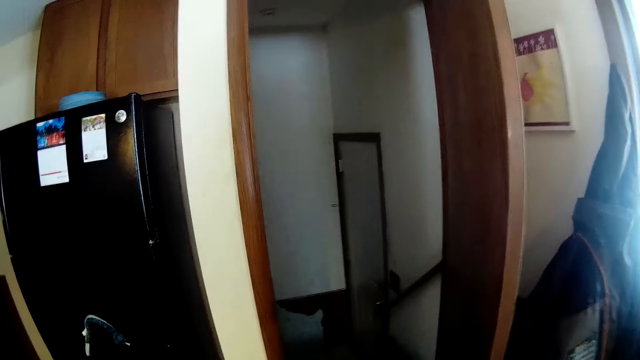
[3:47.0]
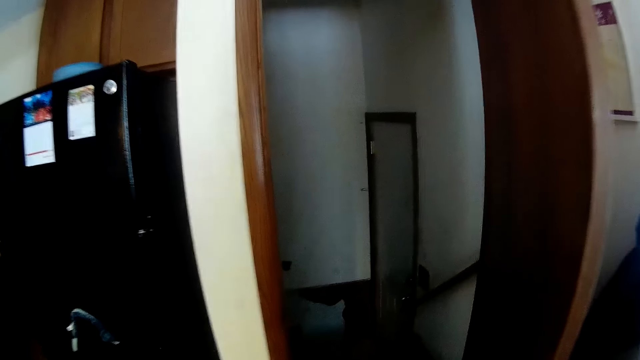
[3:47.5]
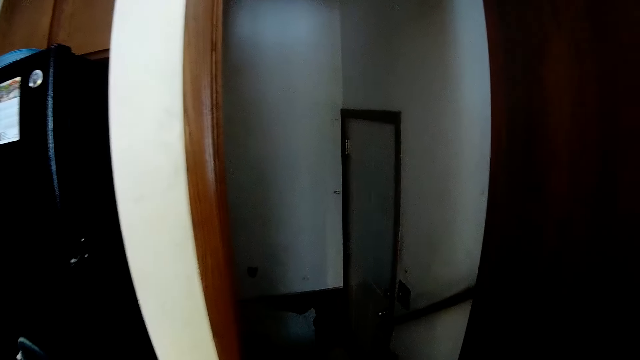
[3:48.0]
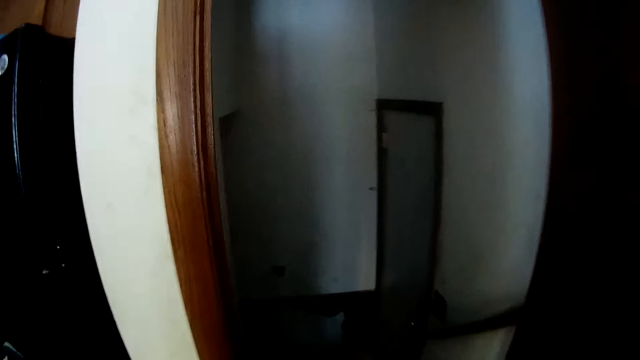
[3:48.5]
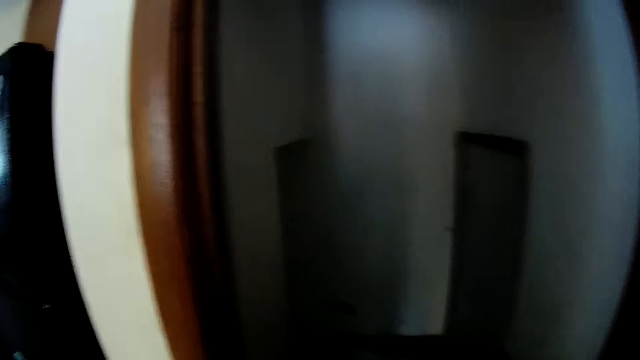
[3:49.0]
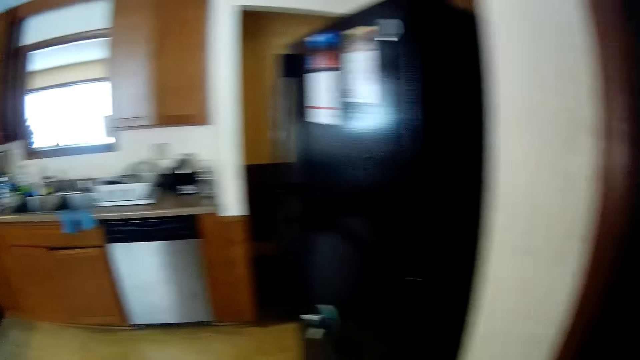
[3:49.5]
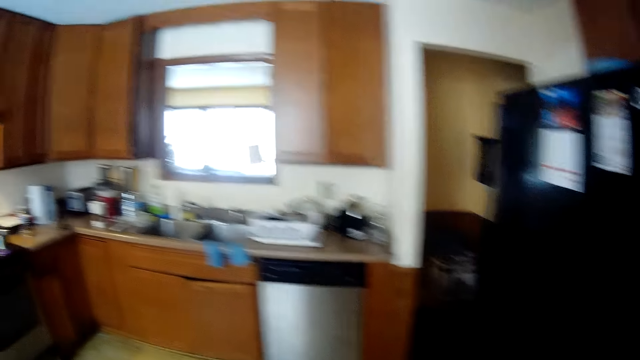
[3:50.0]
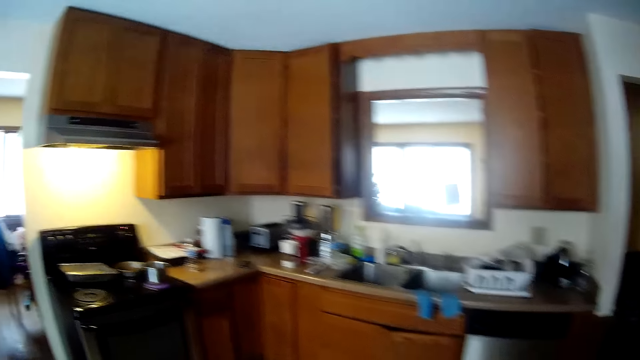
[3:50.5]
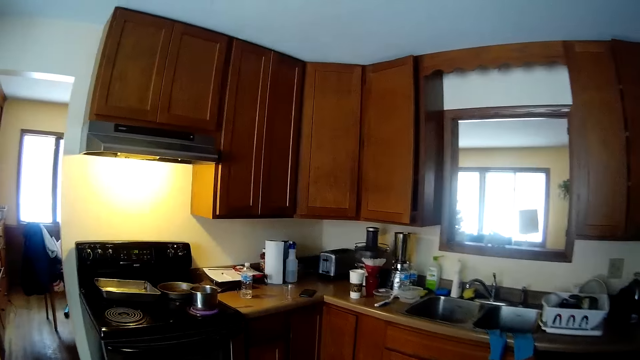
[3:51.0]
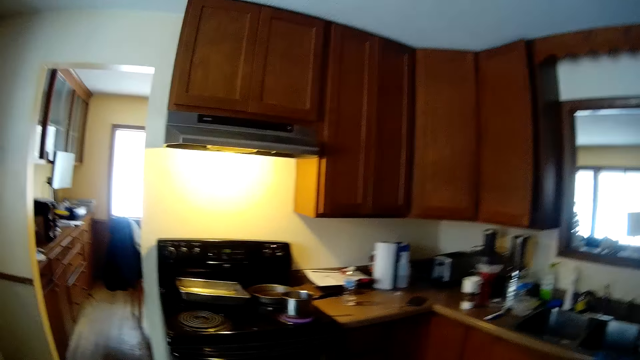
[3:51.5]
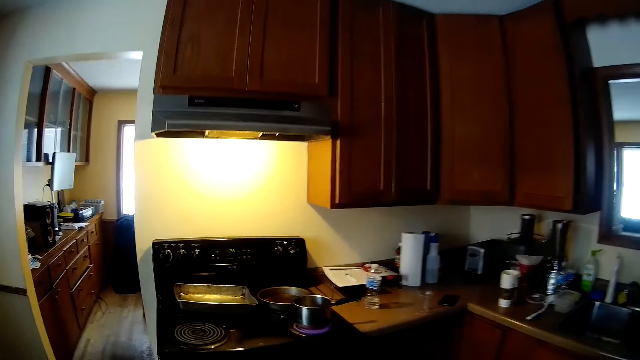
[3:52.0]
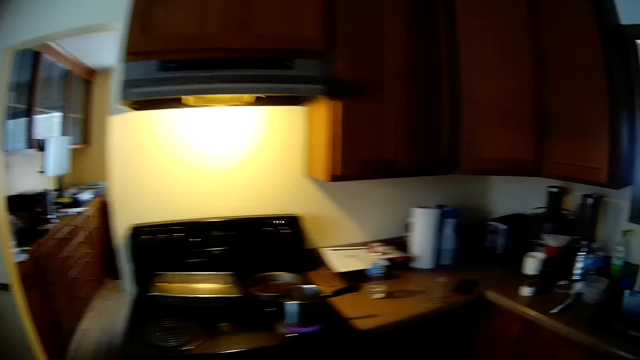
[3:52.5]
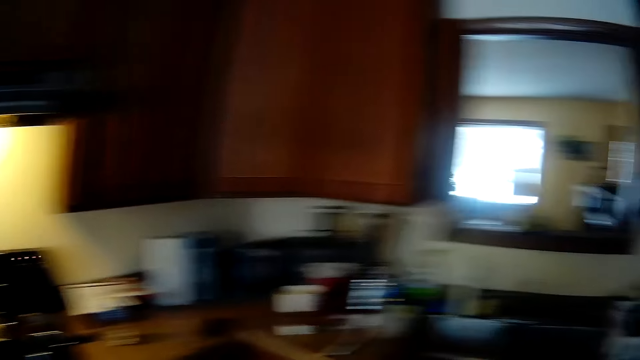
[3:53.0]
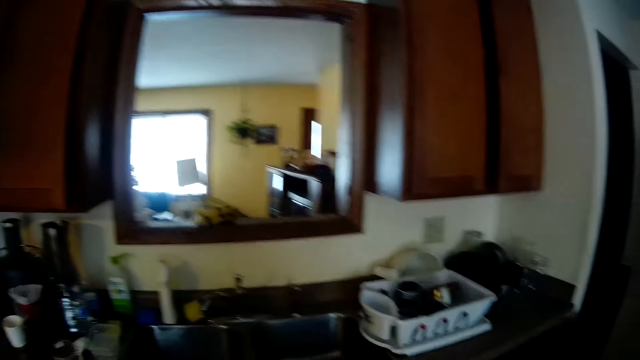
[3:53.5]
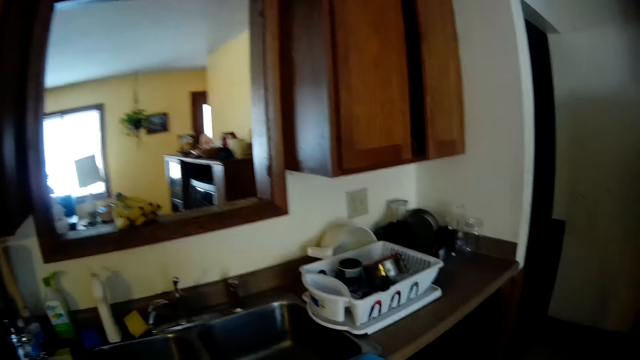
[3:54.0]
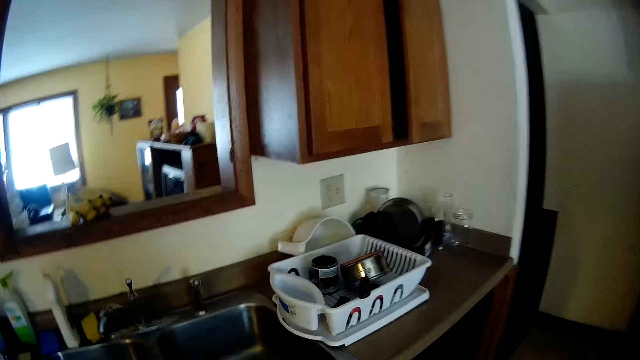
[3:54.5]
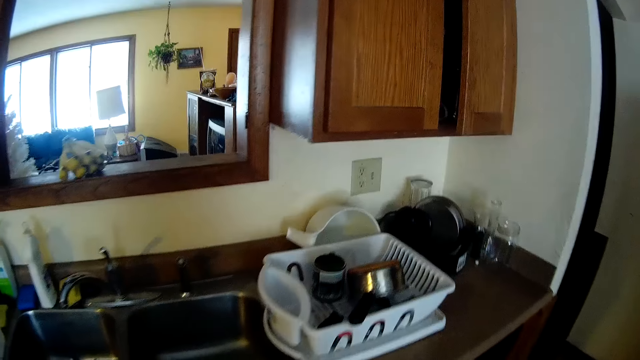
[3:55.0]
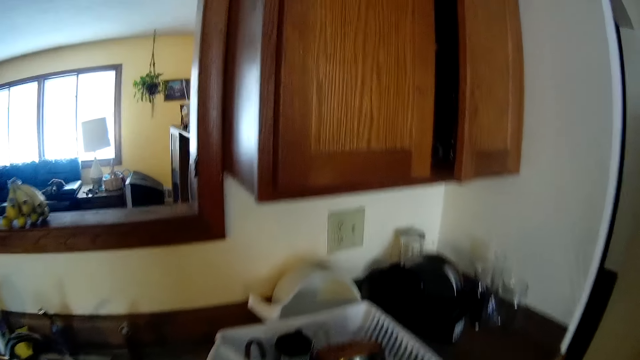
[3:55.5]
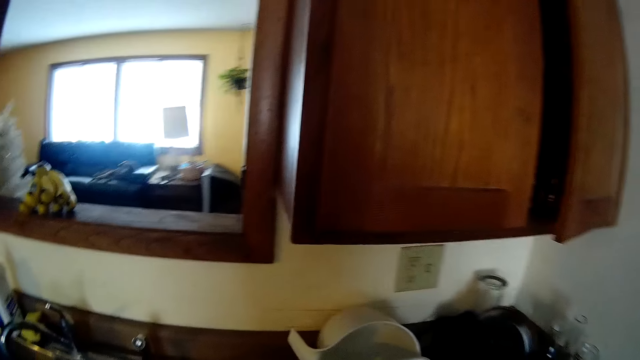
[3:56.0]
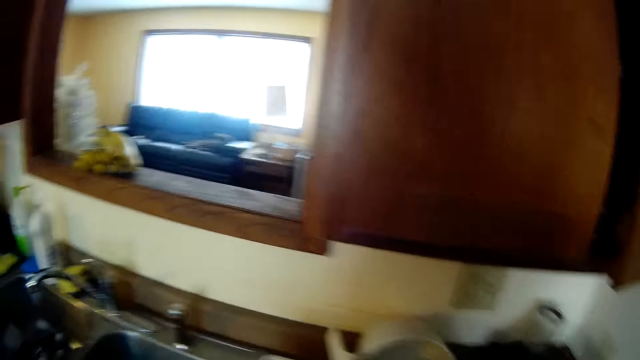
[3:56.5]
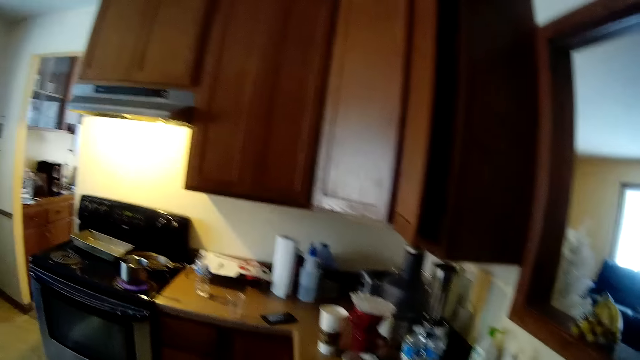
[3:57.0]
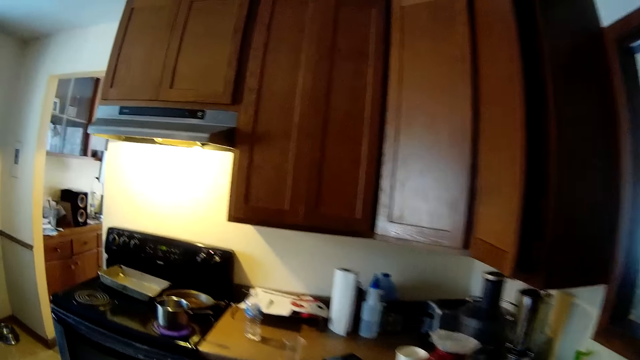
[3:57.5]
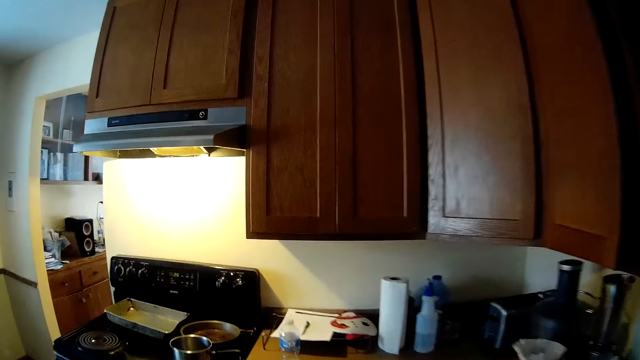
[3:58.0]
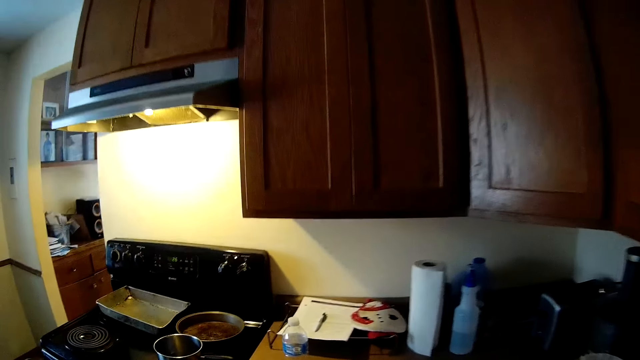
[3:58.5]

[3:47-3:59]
The camera wearer walks around the kitchen.

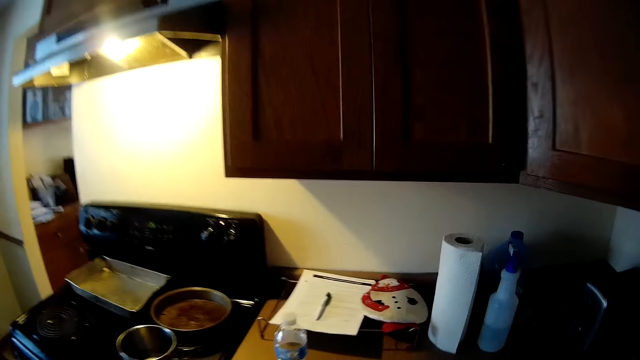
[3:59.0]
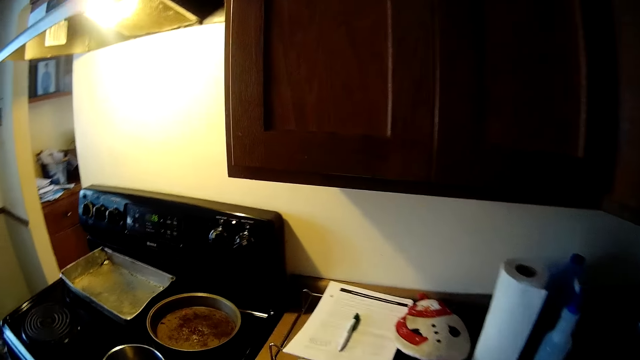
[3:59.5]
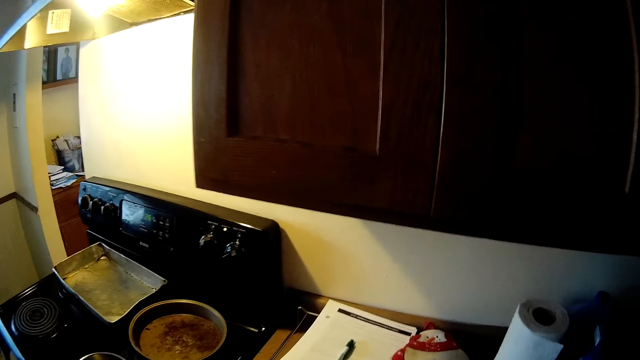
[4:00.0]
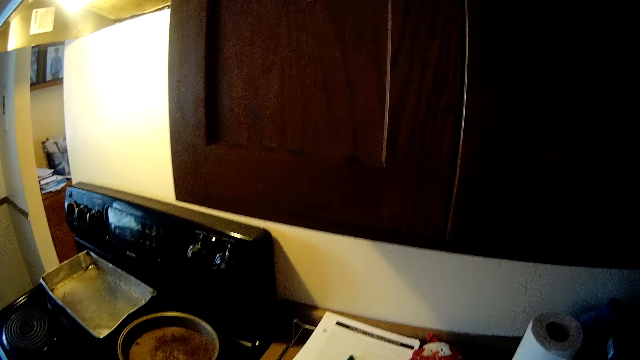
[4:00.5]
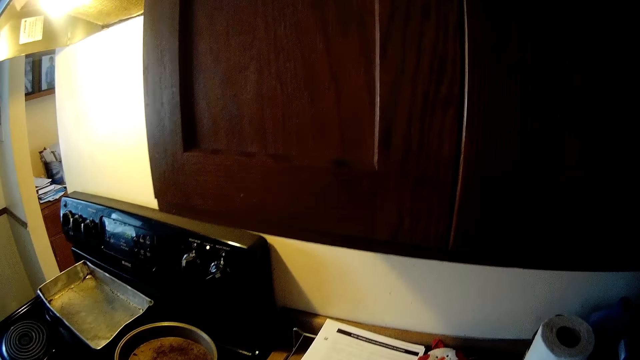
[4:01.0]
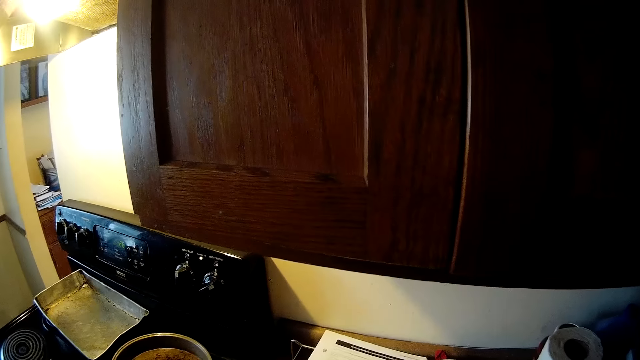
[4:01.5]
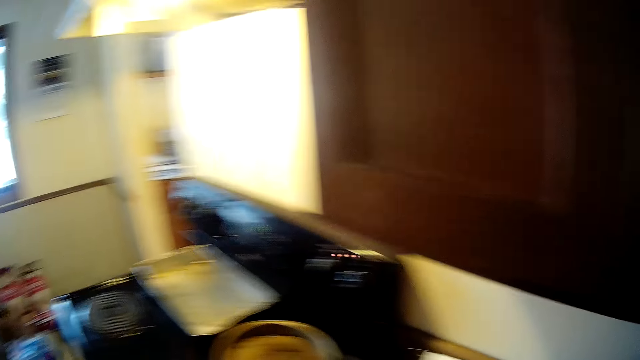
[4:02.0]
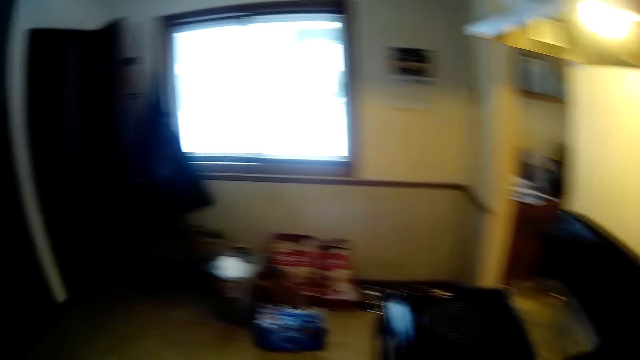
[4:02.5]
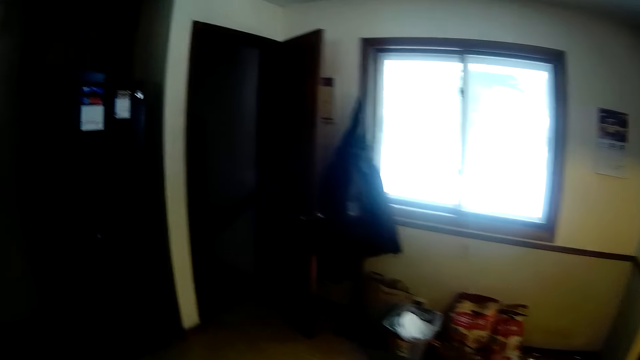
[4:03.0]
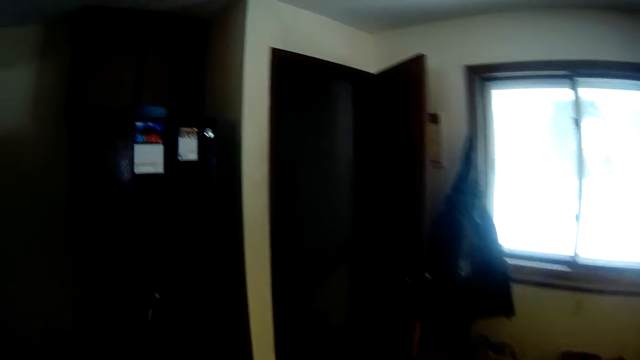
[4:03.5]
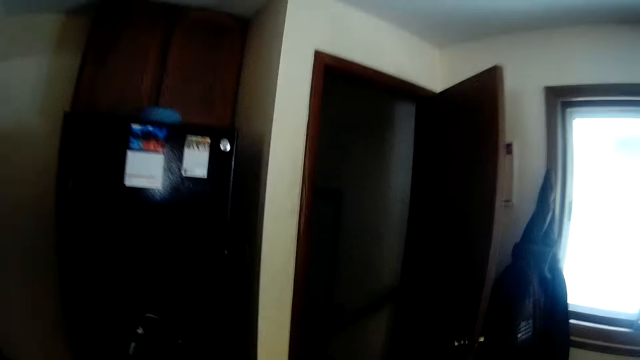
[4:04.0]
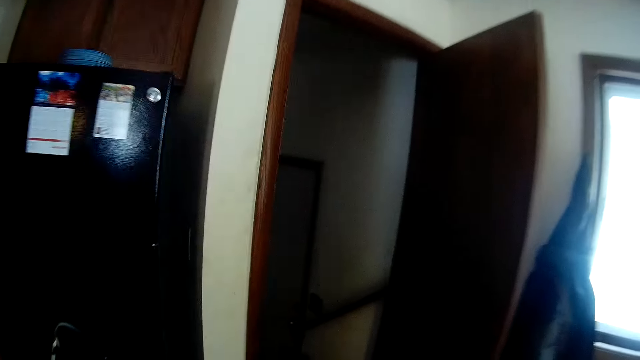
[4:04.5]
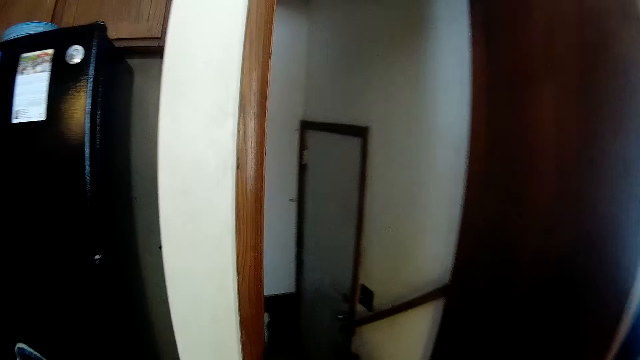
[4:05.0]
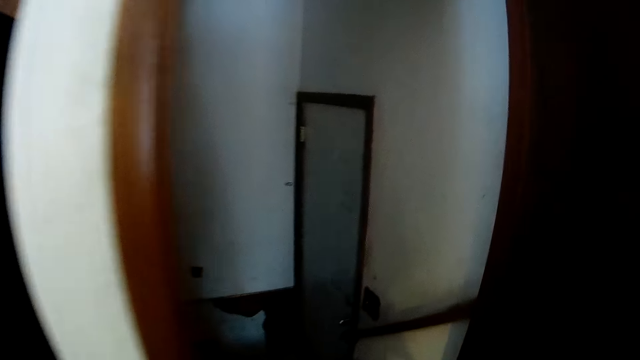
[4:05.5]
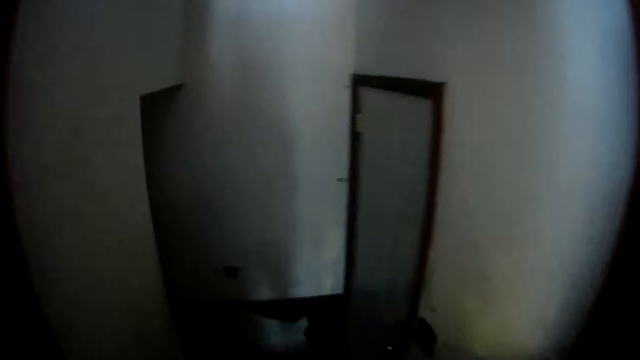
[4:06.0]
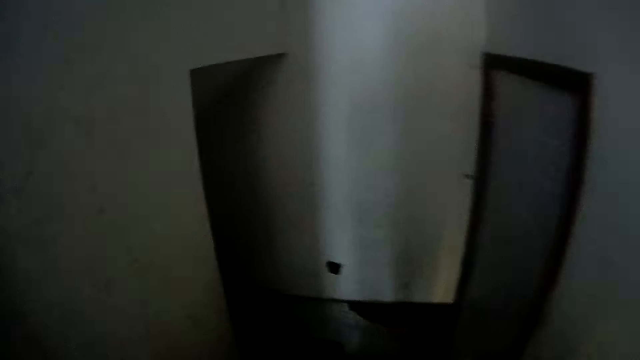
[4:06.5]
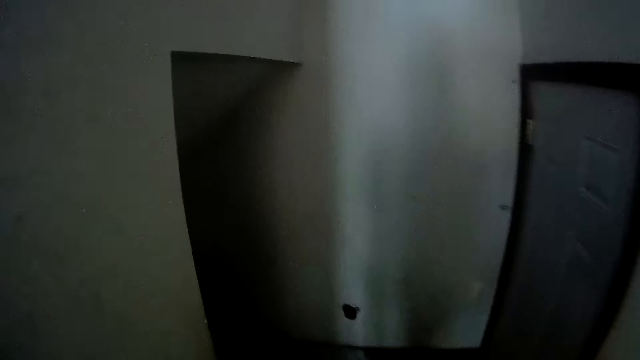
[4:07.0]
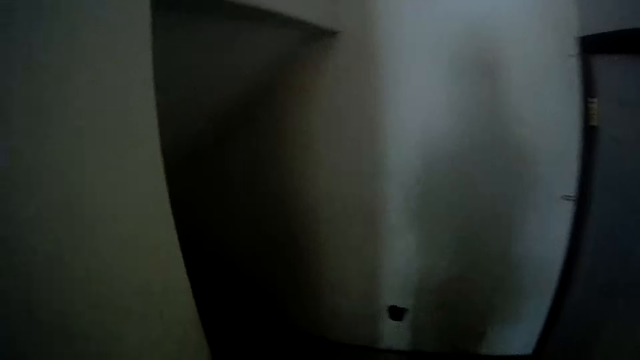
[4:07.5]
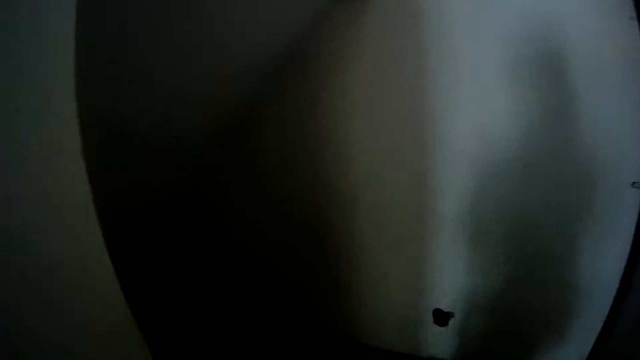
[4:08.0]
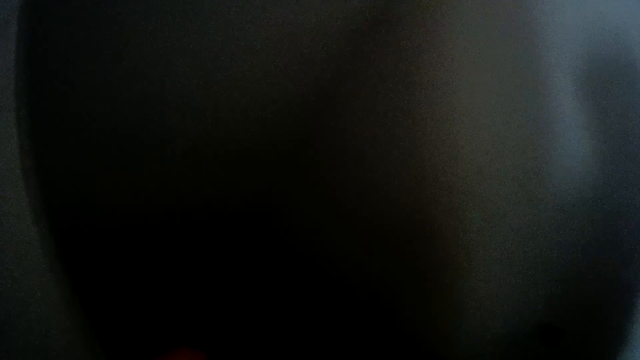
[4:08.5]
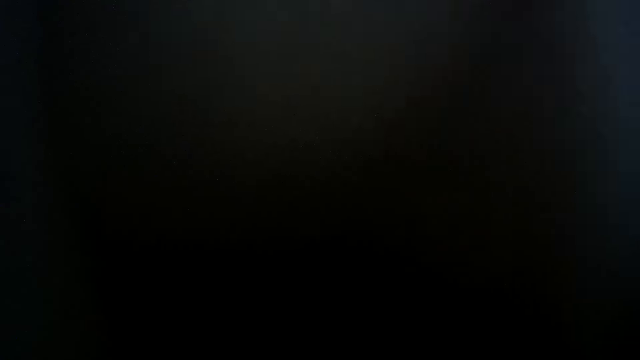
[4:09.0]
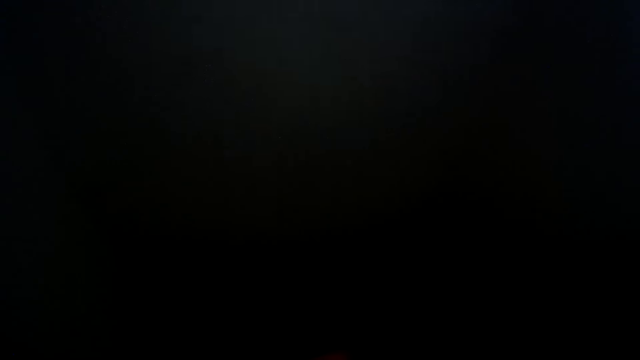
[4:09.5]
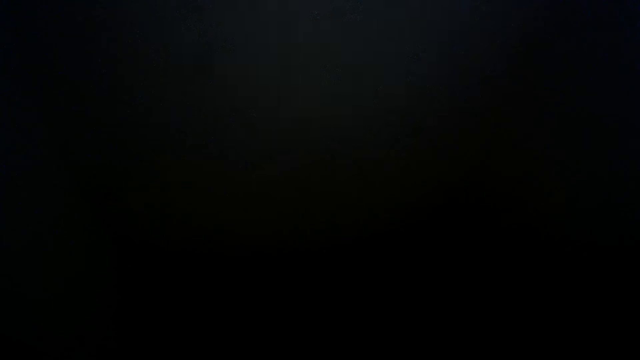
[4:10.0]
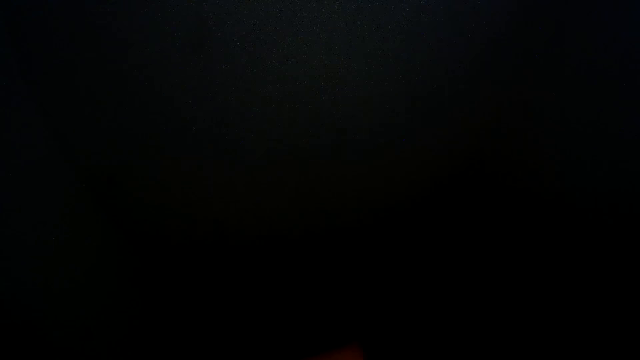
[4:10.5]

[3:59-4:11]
The camera wearer picks up a piece of paper on the countertop. They walk into the stairway from the kitchen.
